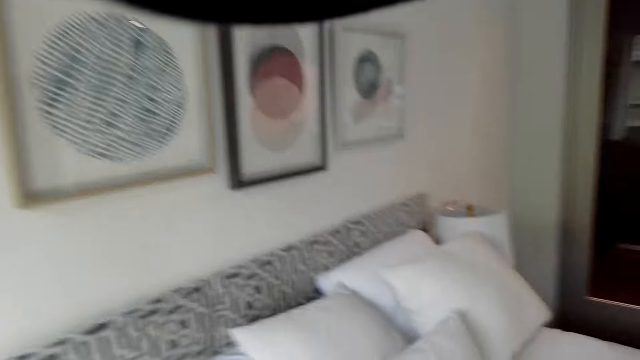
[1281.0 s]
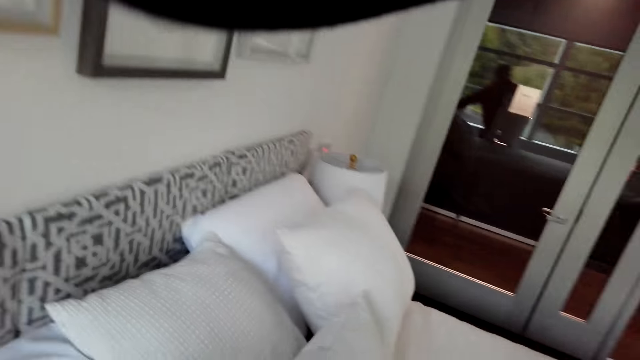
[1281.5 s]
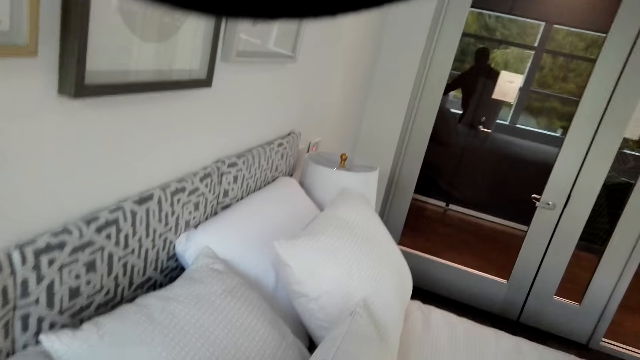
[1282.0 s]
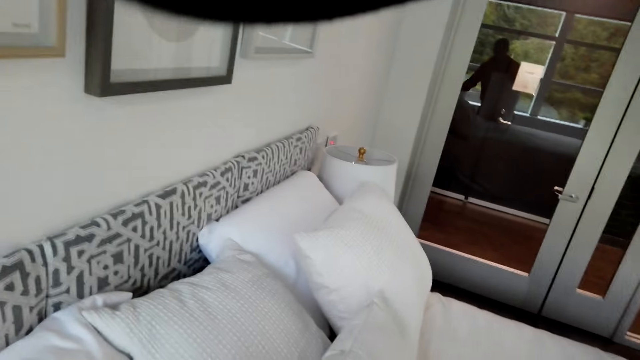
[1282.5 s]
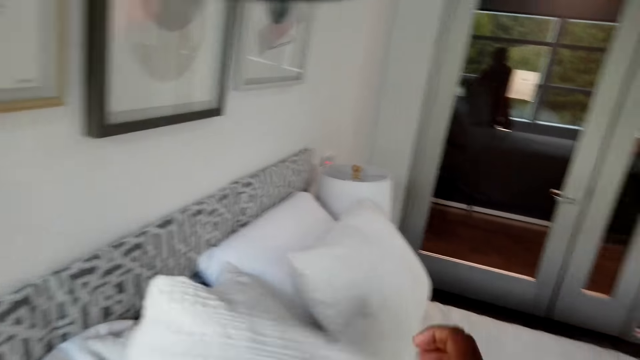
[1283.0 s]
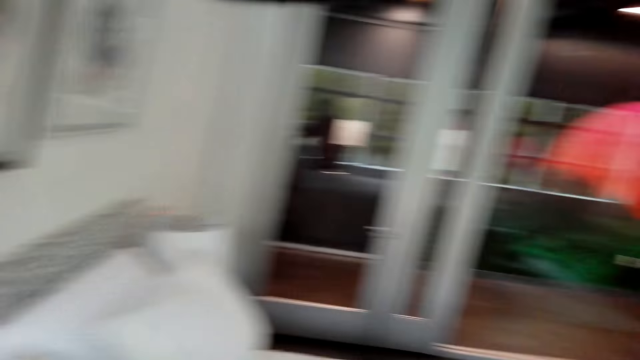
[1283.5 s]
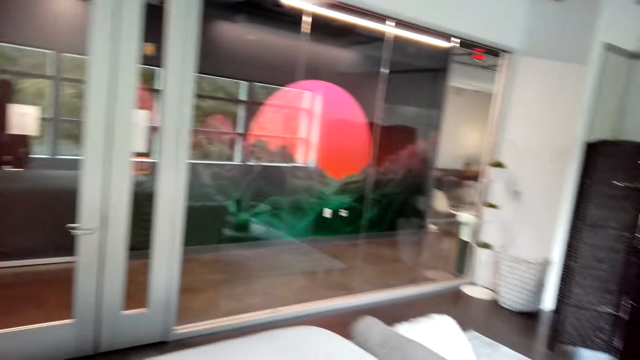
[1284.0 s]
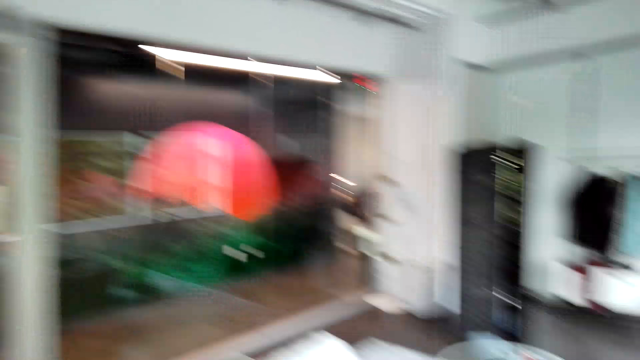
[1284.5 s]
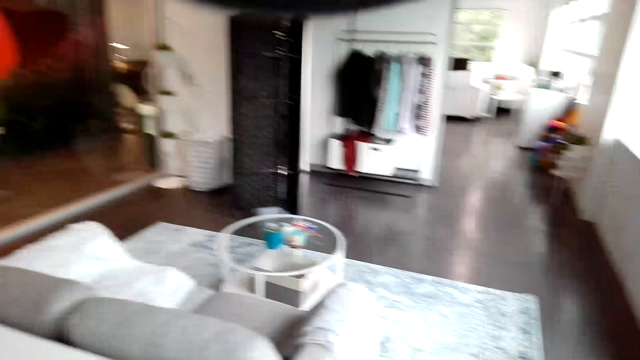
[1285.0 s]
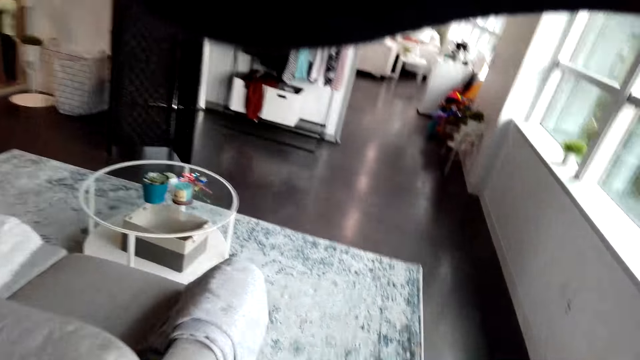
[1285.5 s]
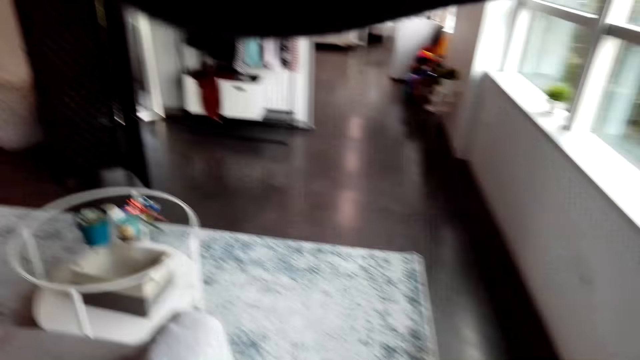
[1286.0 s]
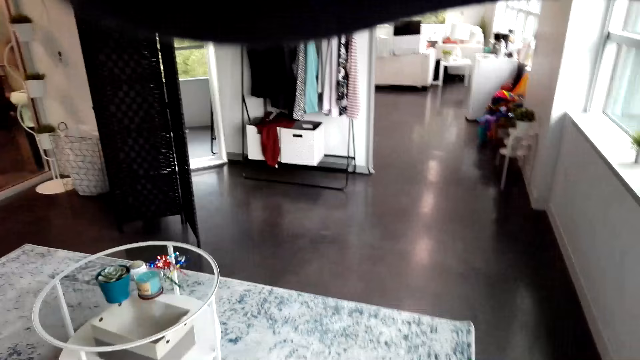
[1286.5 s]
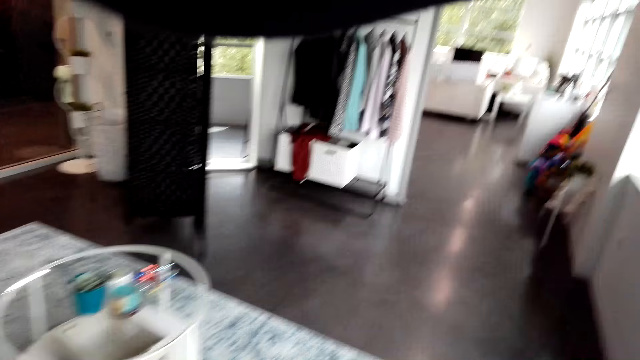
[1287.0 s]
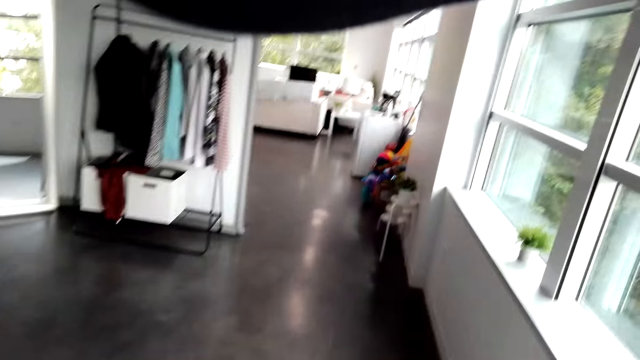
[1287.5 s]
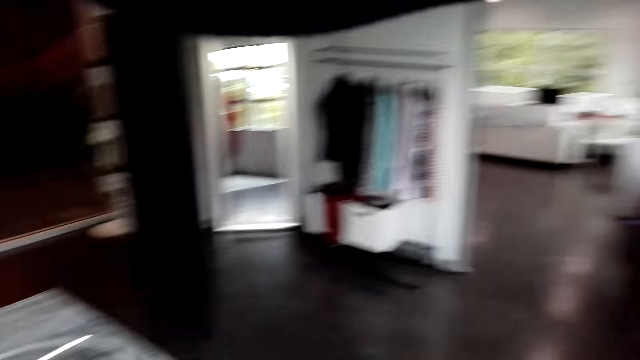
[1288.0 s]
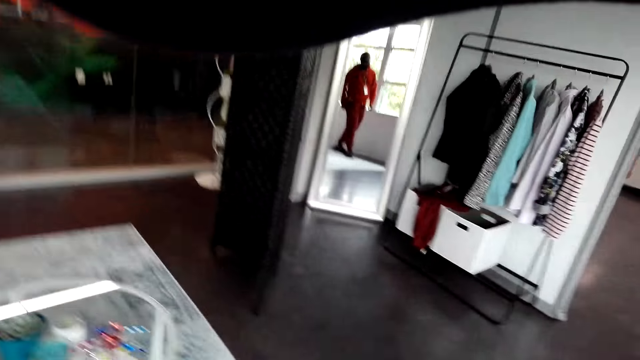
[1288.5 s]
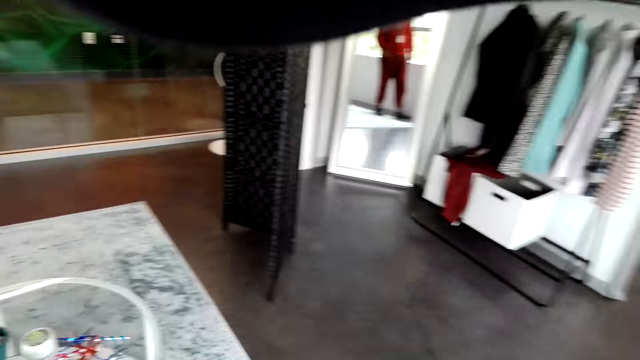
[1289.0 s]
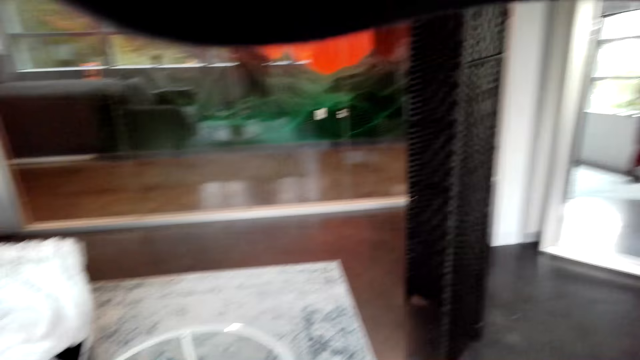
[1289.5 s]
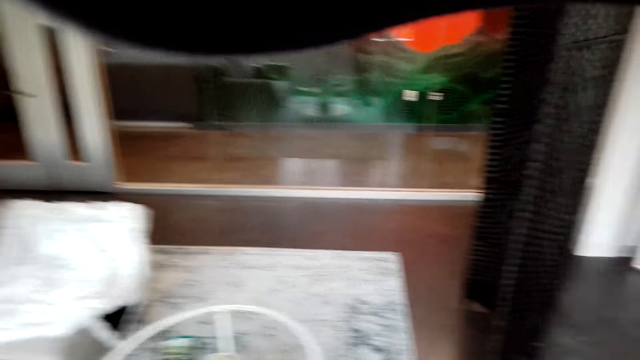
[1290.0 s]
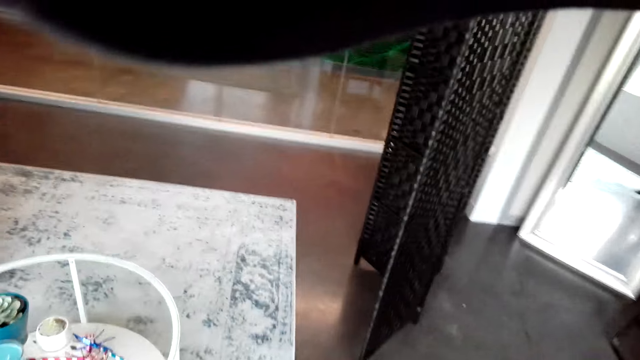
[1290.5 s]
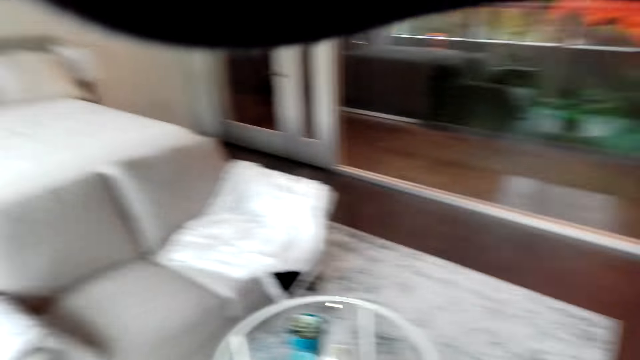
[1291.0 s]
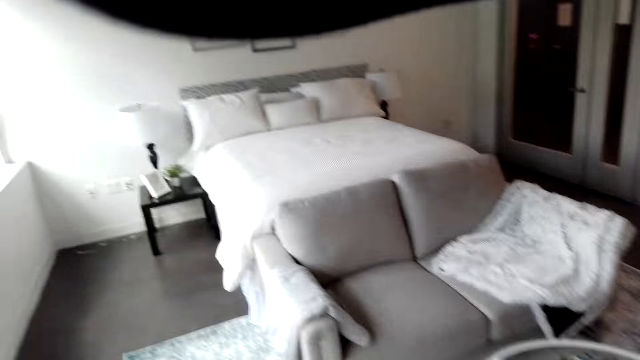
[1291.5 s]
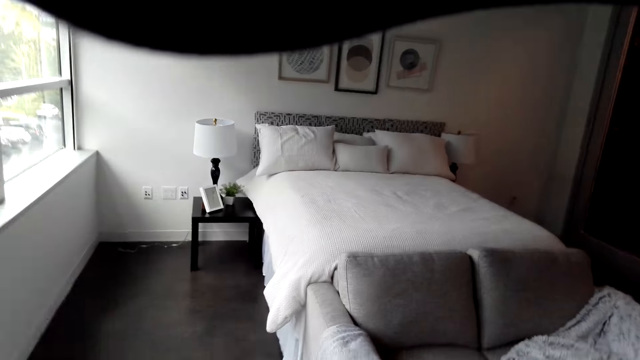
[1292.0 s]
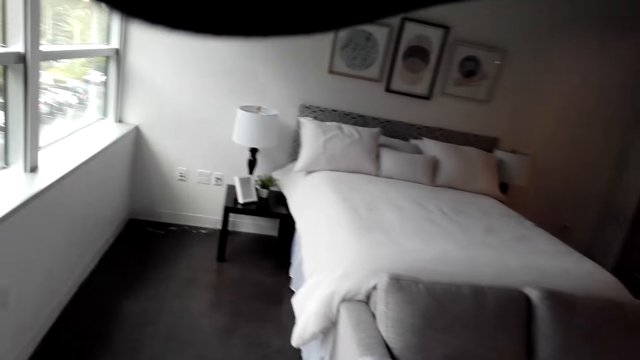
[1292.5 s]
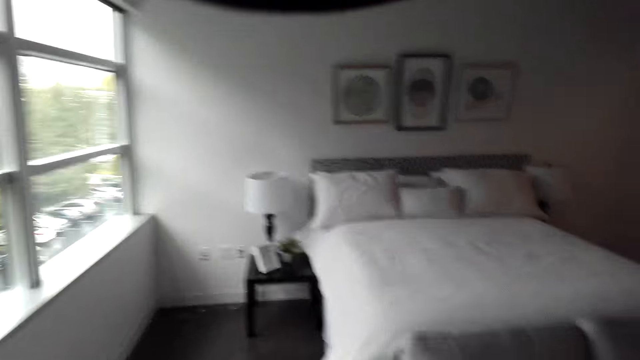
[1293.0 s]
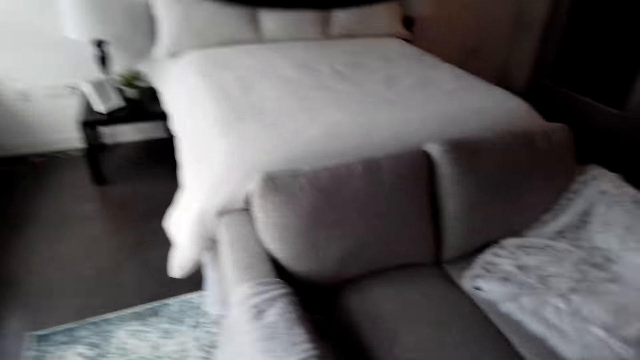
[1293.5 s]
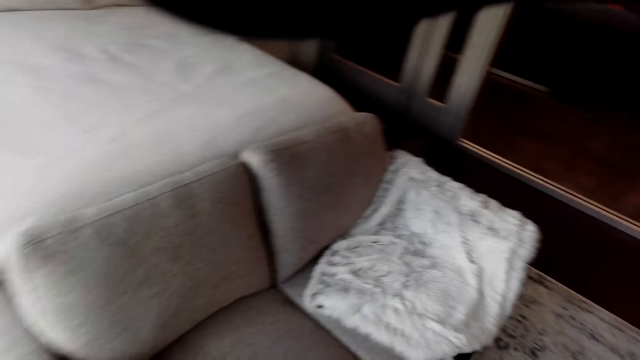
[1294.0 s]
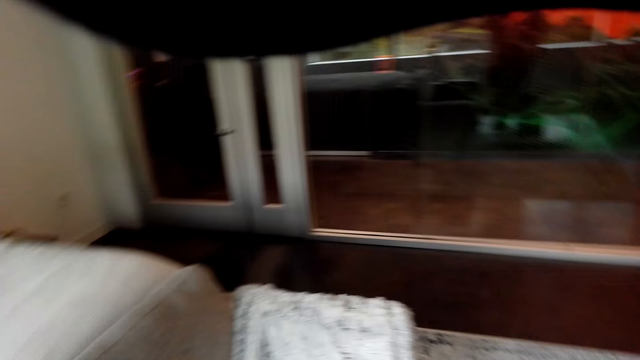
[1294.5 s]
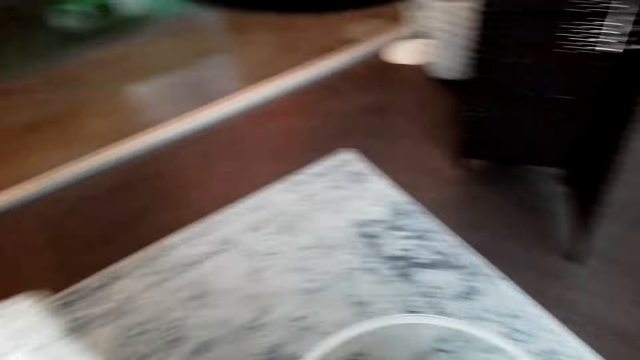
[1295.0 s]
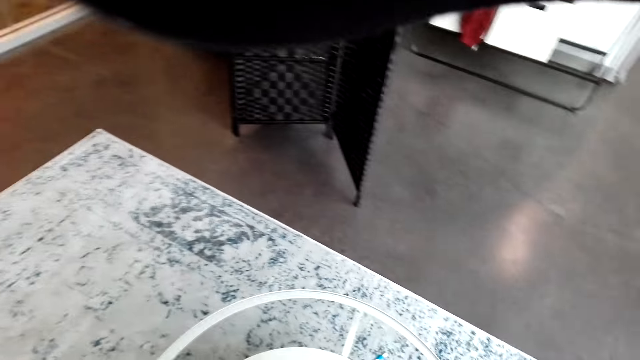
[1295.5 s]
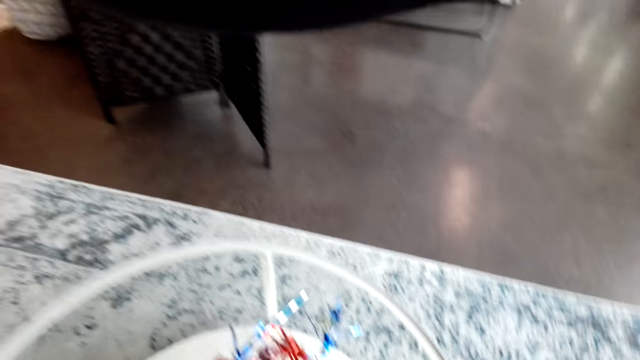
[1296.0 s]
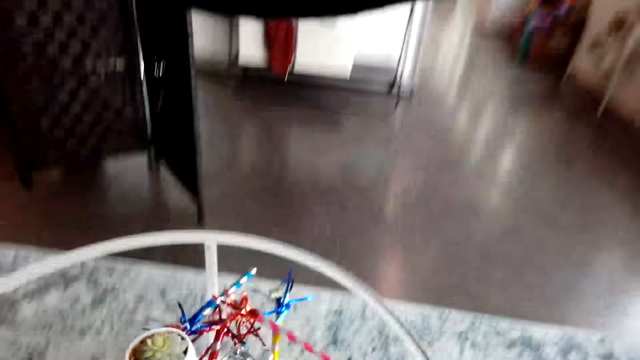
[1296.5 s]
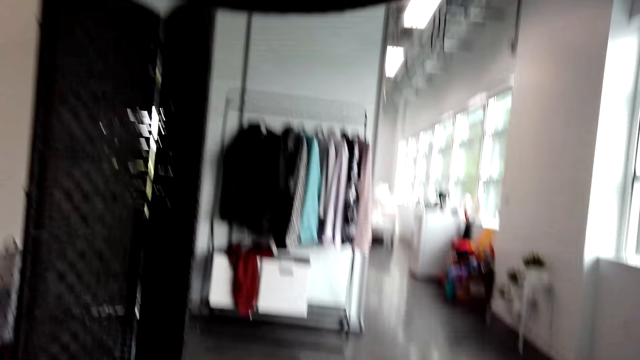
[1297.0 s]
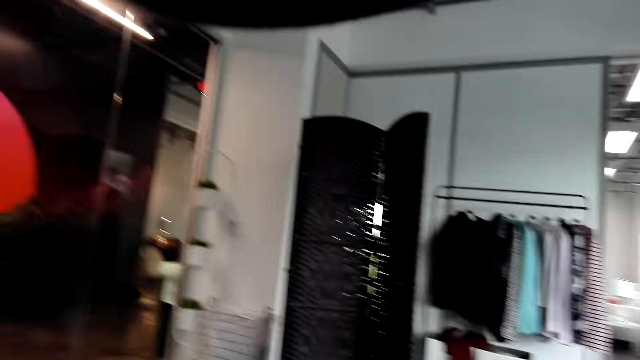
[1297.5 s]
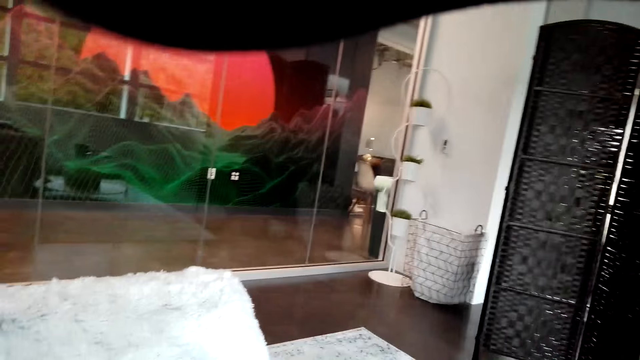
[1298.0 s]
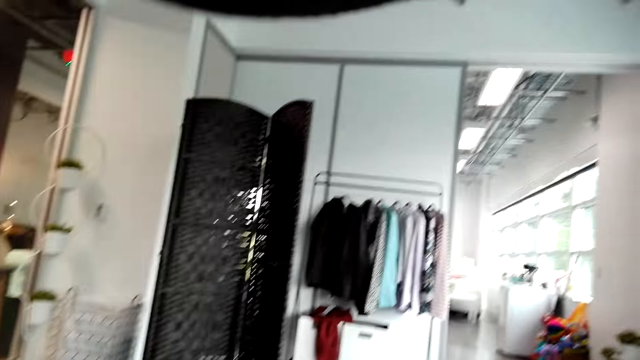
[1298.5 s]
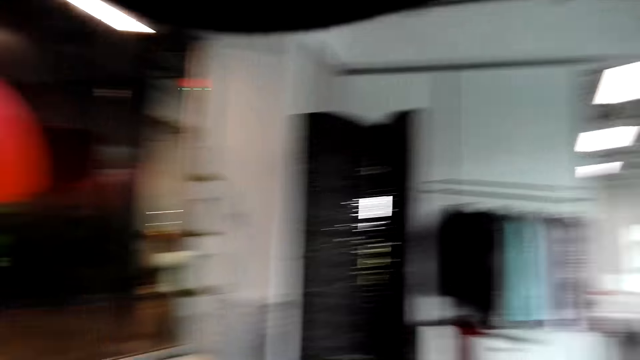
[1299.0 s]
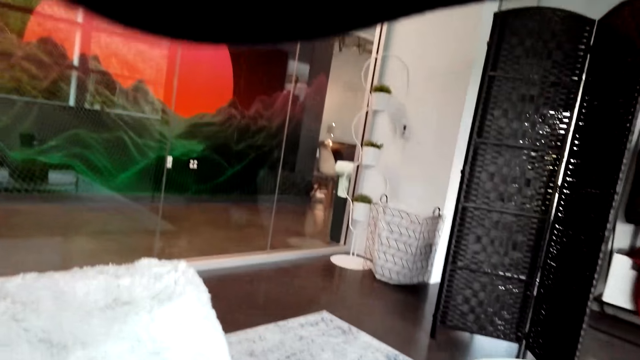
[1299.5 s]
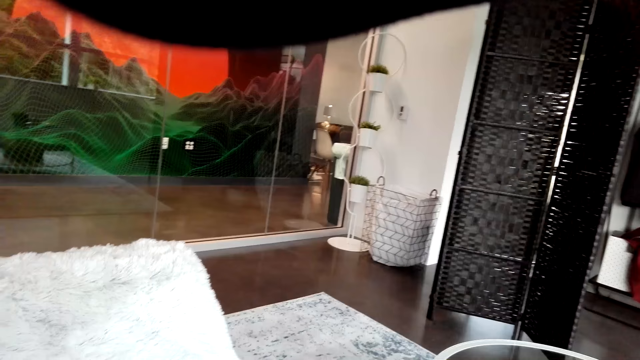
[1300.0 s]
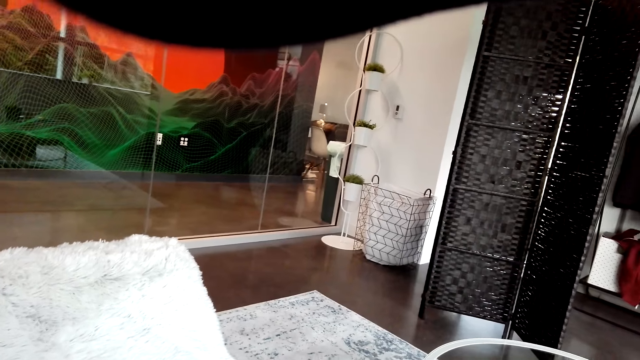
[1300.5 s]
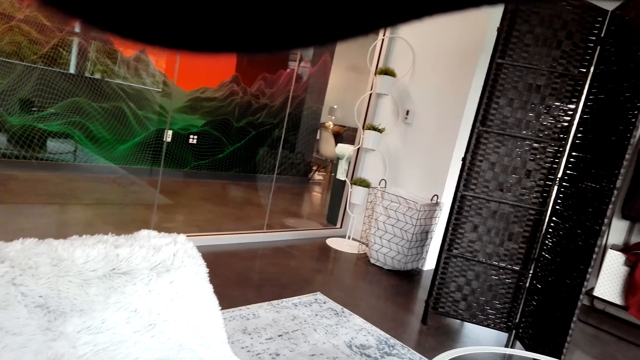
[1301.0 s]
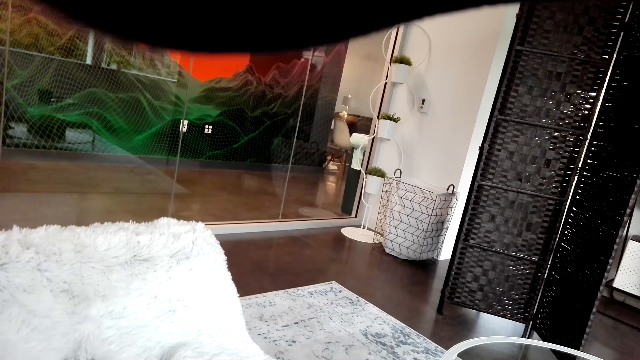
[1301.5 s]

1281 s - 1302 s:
The camera wearer places the pillow on the bed. They walk in the room. They walk around. They look around the room. They talk in the room.
